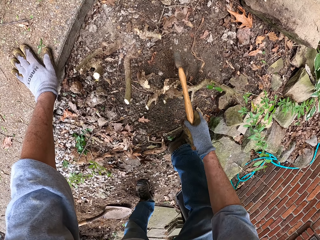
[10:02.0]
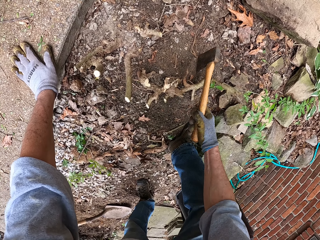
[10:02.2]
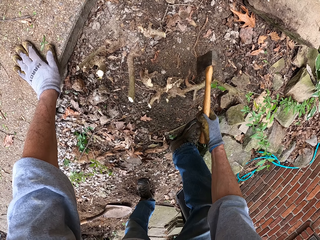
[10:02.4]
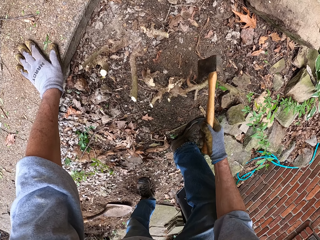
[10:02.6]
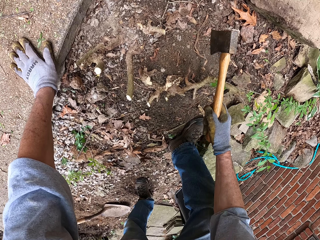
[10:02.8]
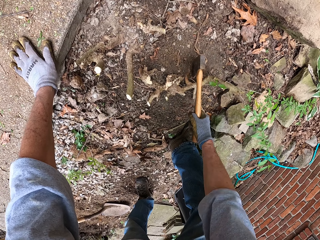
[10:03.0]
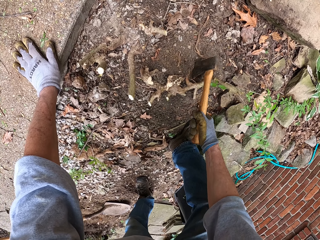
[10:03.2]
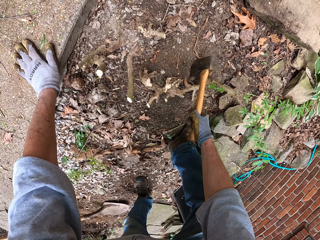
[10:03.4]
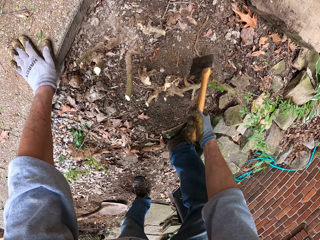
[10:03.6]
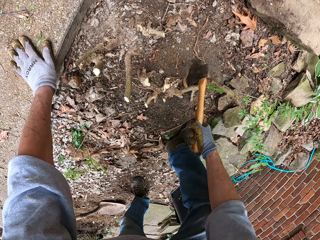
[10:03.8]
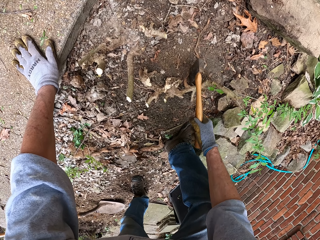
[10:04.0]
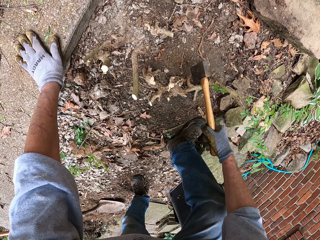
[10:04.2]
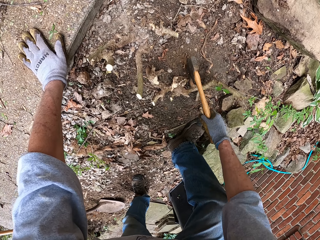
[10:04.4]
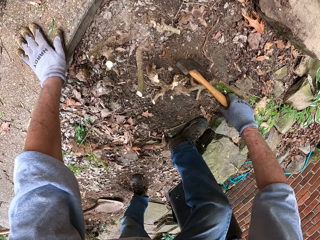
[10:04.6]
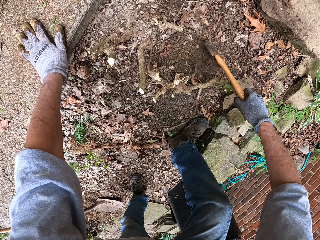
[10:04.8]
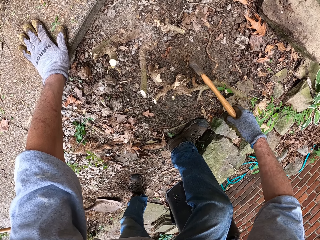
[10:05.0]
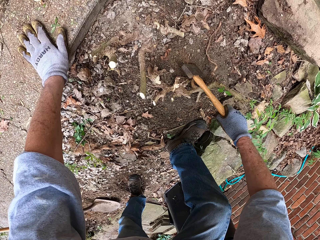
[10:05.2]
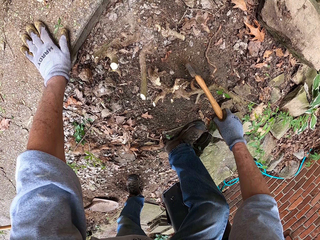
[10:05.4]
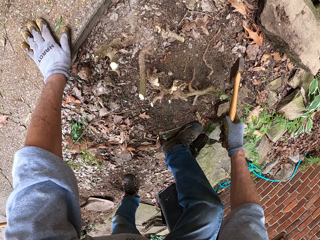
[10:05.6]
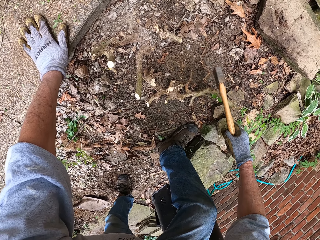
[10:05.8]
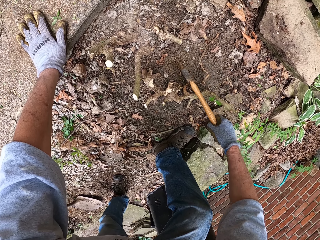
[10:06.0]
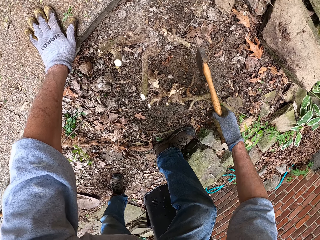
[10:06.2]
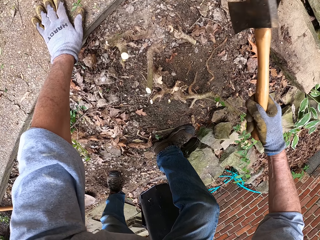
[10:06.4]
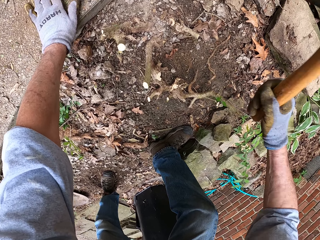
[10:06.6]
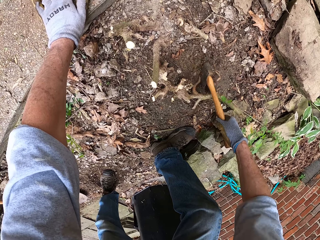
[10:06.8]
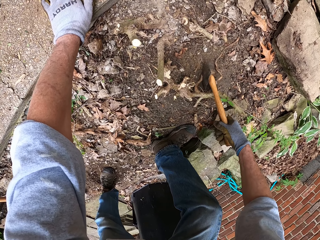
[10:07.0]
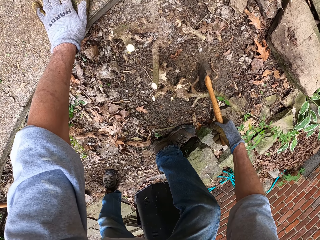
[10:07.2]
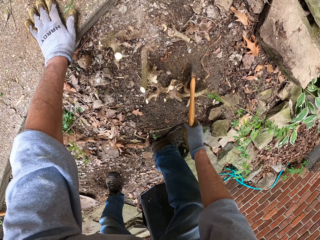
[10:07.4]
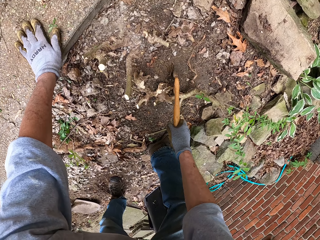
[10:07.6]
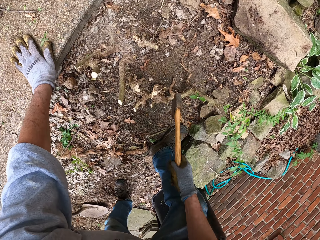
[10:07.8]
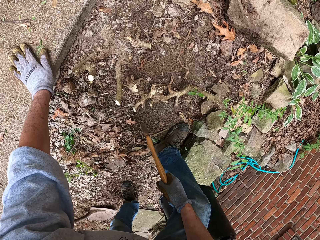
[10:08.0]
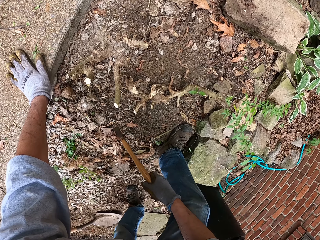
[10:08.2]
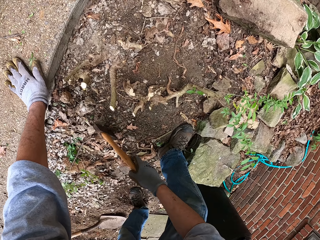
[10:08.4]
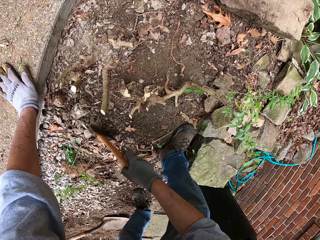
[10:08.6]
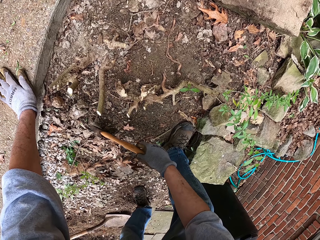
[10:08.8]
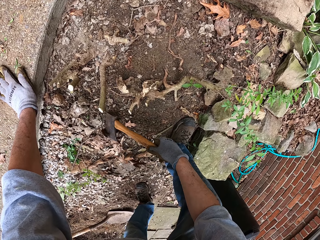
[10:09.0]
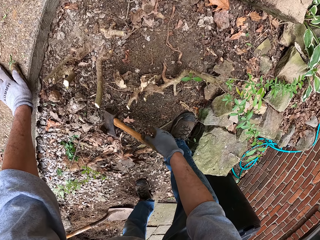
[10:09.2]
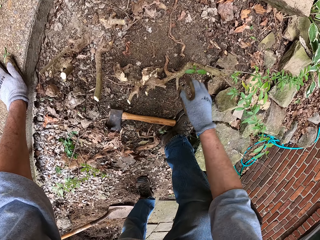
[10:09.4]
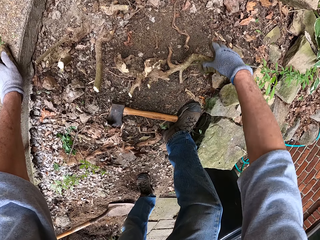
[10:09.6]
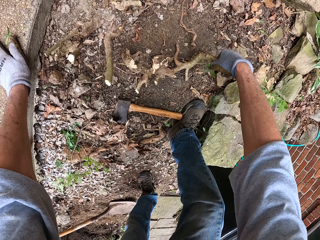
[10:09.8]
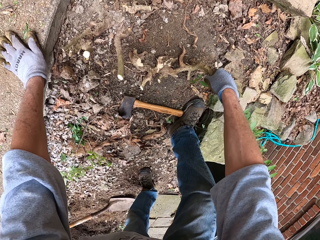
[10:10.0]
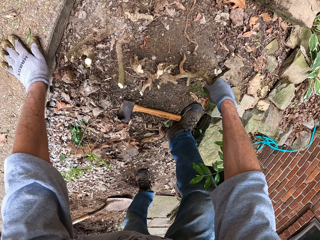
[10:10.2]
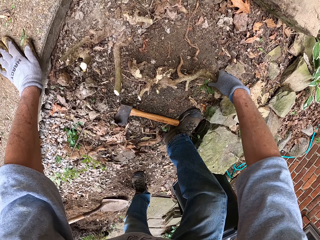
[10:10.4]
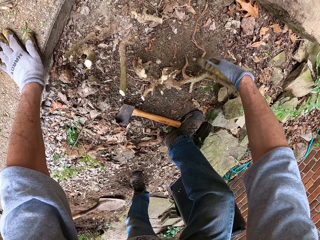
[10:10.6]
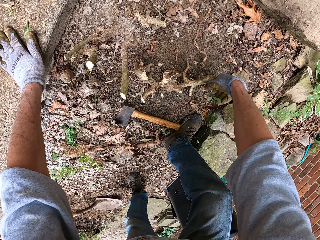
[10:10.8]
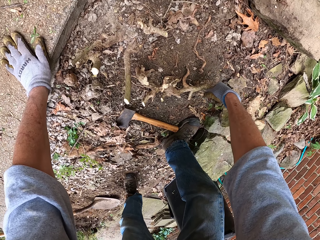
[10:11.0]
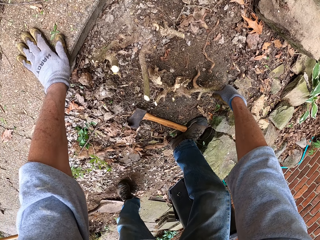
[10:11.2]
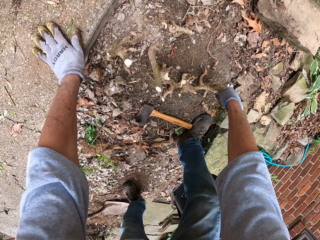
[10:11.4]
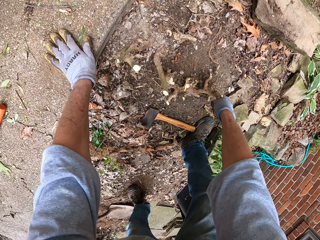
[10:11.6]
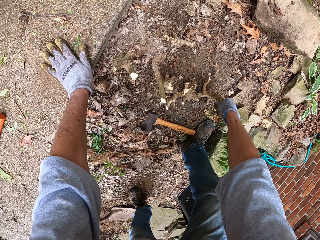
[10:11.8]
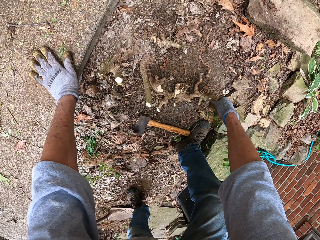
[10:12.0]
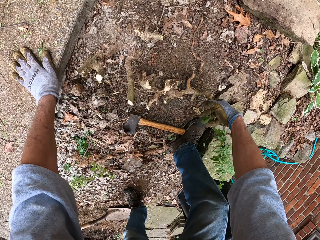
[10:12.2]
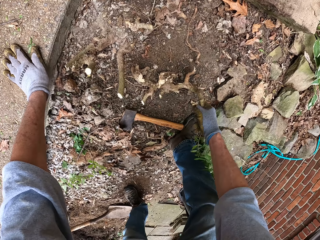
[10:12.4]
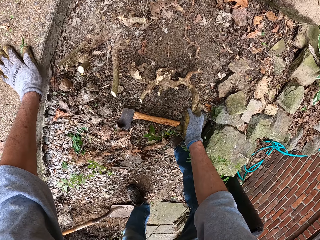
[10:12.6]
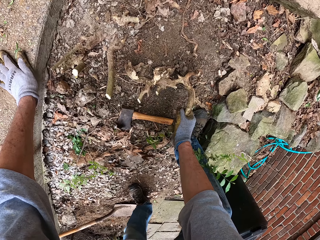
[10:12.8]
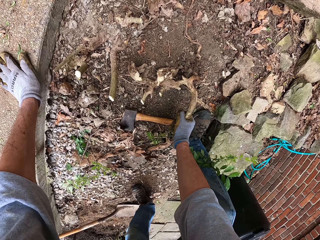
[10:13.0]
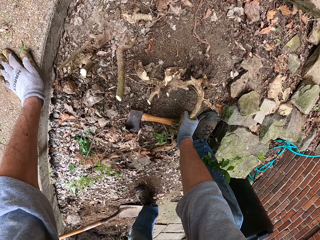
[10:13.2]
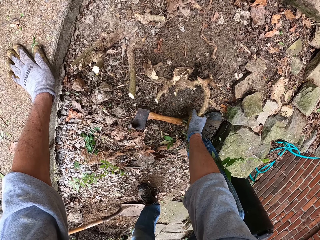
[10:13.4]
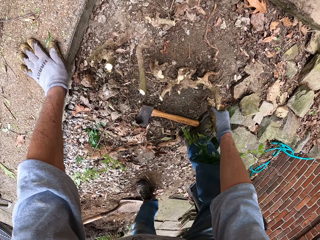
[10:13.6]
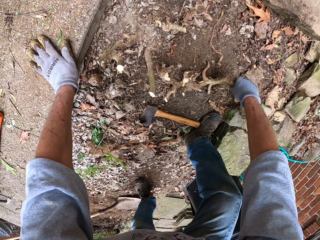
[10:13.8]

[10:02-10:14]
The camera wearer cuts the roots with an axe. He drops the axe on the ground. He pulls the root stump by the stem with his right hand.

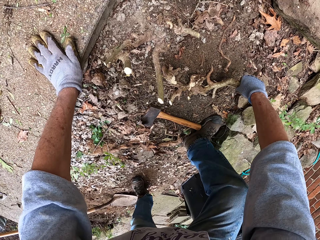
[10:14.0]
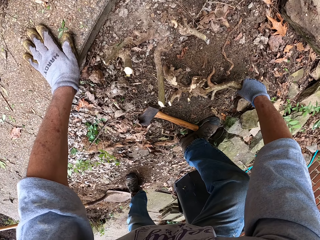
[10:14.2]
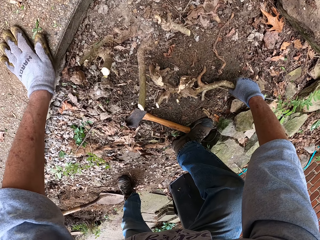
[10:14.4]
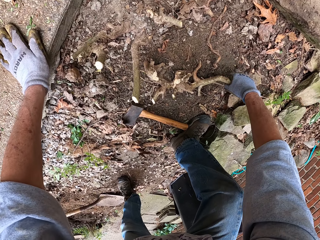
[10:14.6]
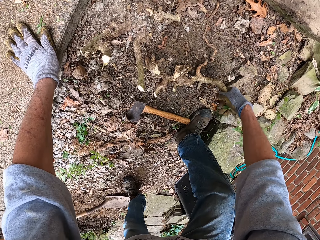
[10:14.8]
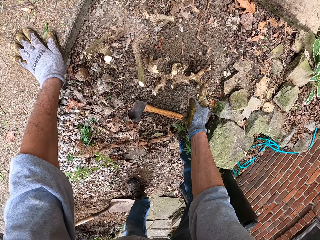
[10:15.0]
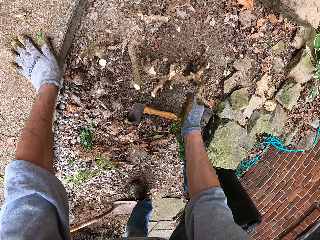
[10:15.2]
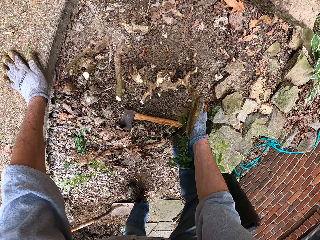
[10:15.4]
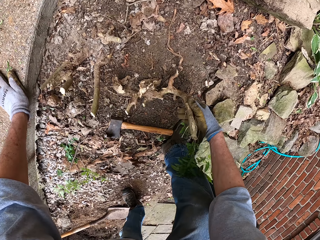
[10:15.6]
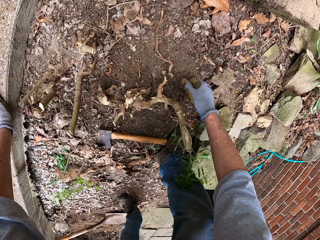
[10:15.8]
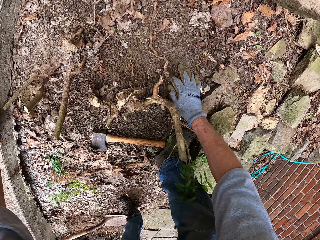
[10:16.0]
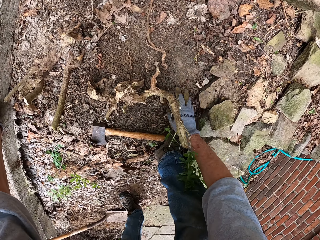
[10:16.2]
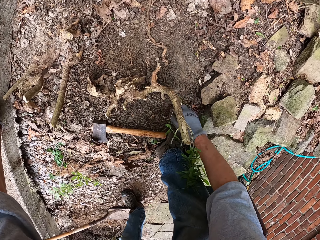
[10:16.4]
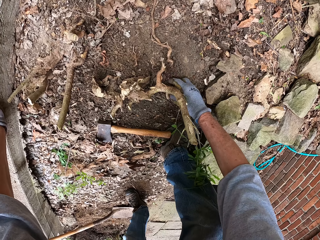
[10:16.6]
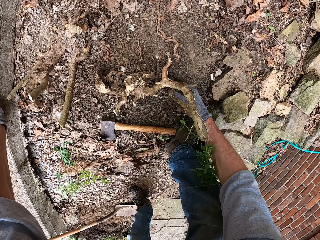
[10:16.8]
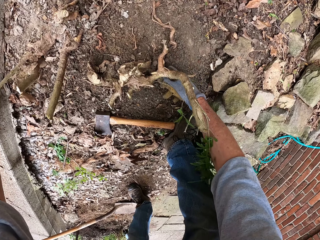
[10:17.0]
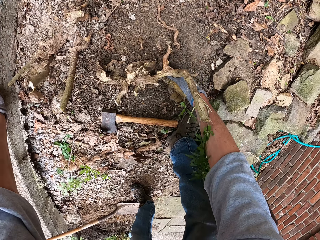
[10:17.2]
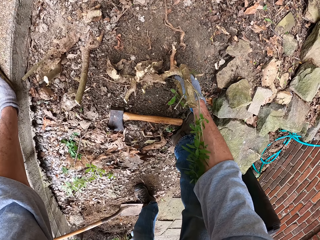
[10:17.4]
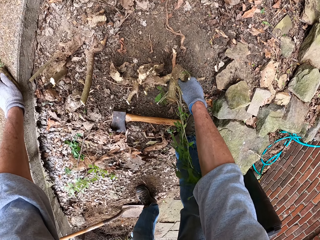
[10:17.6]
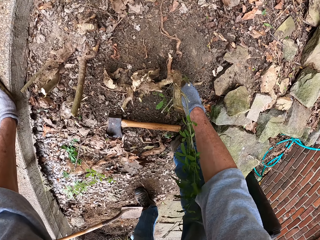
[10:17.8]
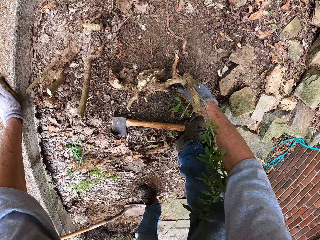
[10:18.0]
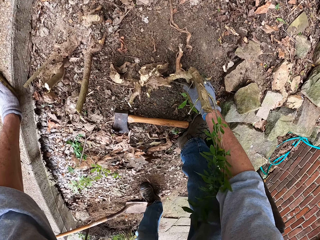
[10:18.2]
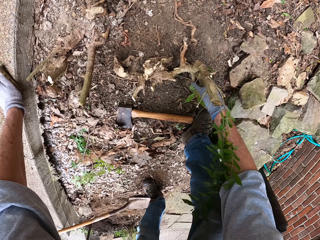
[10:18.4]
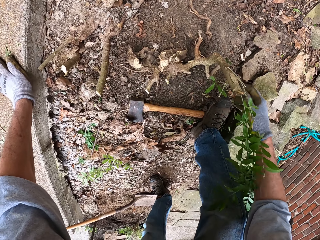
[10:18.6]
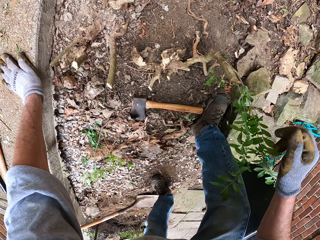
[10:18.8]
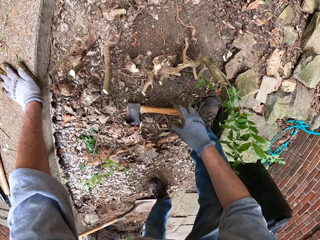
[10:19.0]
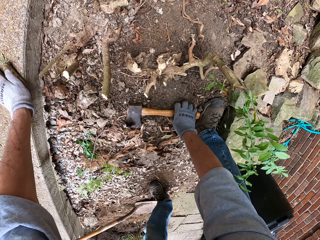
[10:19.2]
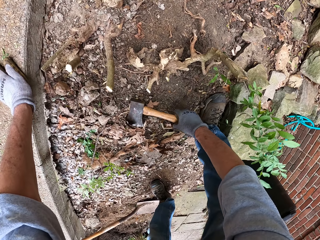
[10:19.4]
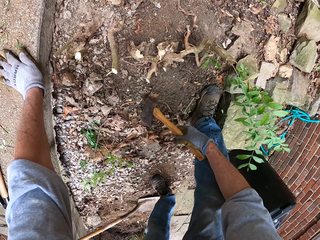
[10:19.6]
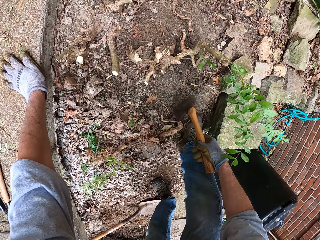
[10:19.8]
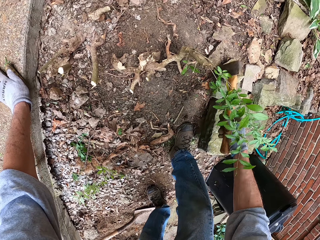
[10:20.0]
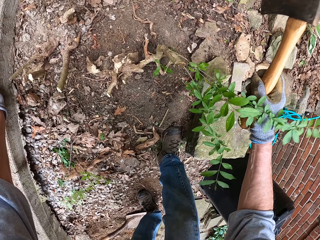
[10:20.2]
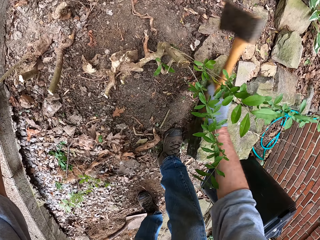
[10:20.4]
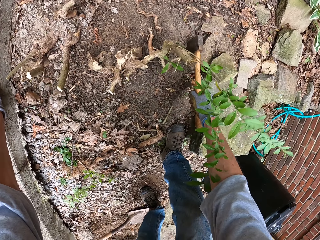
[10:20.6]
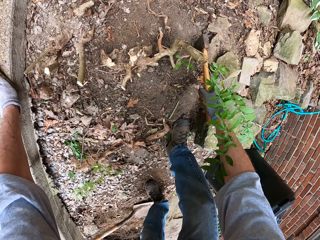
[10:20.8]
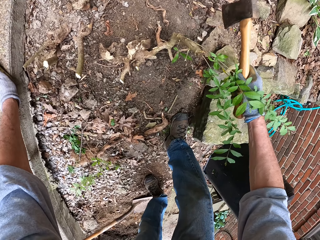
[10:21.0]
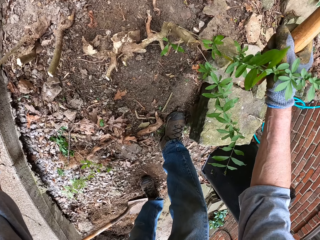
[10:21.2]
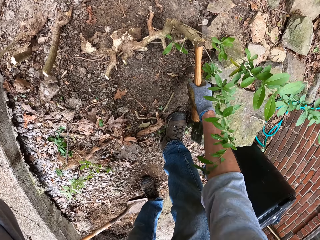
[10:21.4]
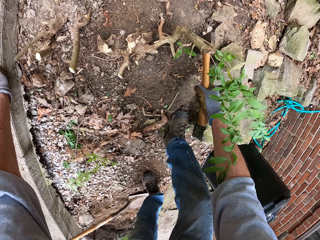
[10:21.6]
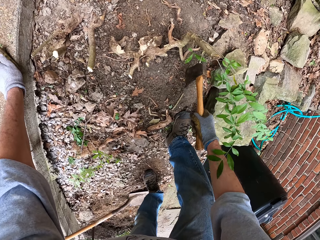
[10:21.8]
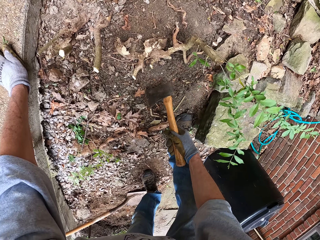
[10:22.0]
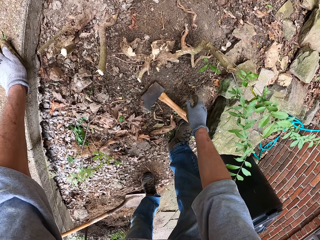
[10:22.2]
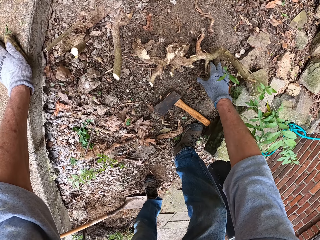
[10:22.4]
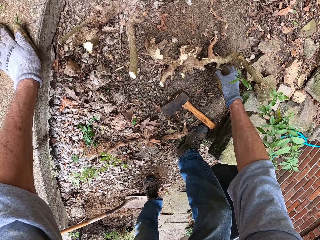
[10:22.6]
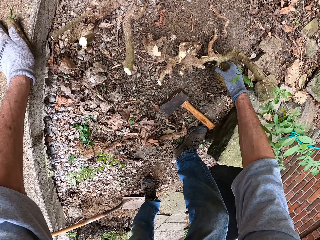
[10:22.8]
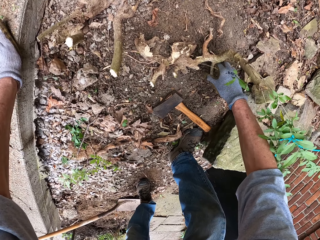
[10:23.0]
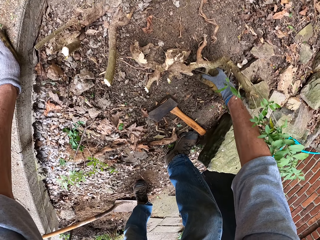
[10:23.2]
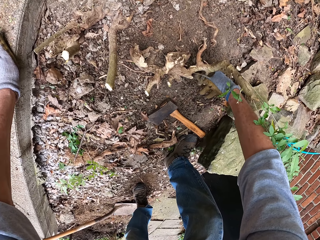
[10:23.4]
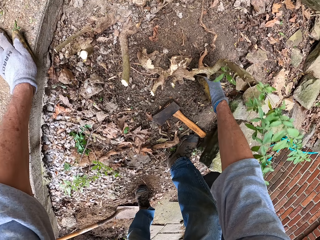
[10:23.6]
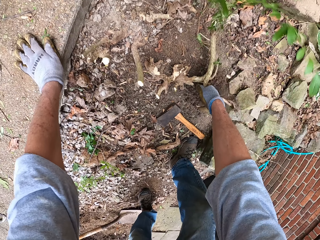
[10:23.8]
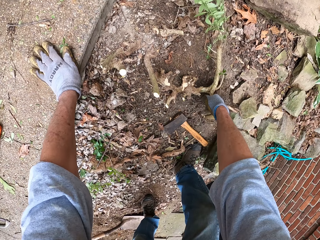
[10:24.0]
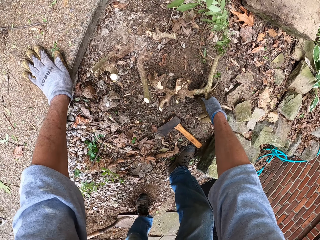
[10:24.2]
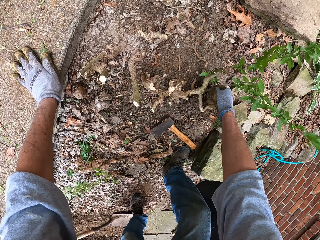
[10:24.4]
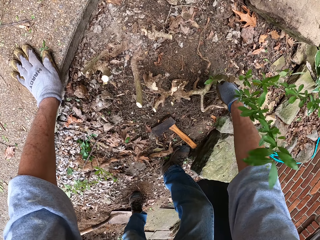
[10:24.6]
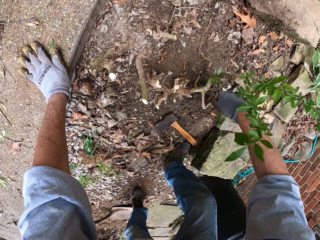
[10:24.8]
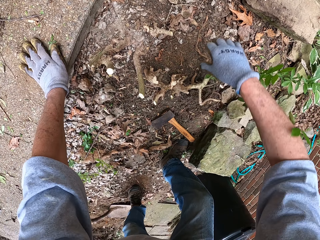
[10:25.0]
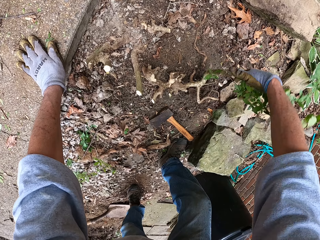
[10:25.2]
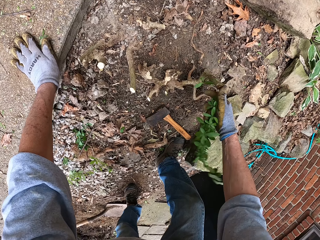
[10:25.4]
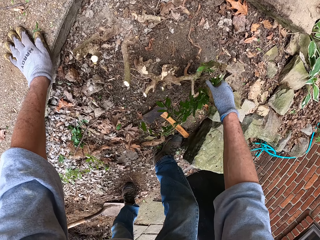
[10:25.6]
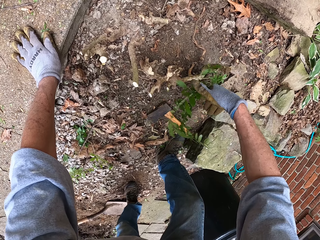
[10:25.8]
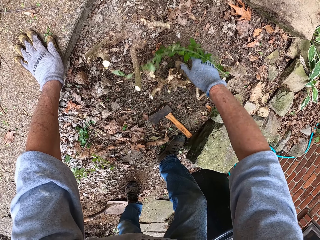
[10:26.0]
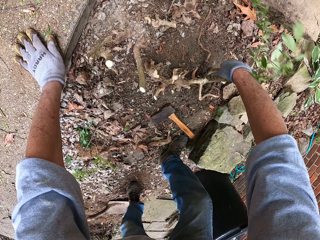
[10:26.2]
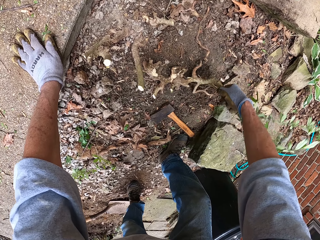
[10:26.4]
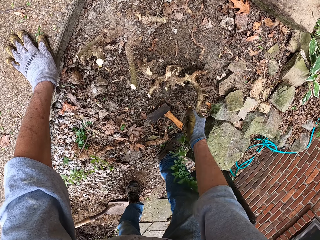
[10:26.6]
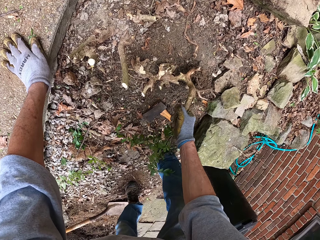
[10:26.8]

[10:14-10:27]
The camera wearer removes sand from the plant with his hands. He uproots the plant with his hands. He picks up the axe from the ground. He cuts the root stump with the axe. He cuts up the soil. He drops the axe on the ground. He pulls the root stump by the root with his right hand.
